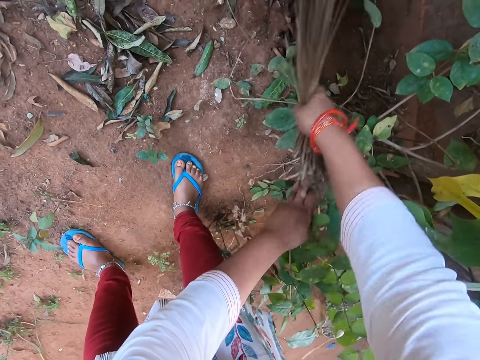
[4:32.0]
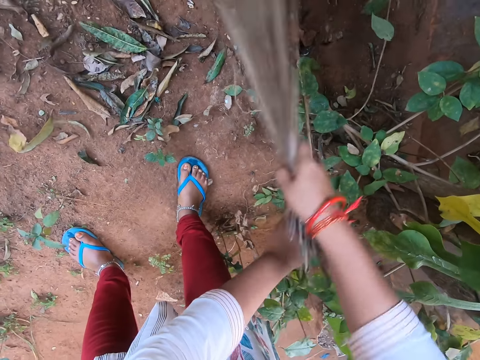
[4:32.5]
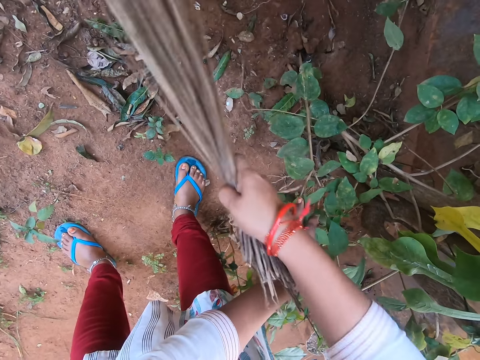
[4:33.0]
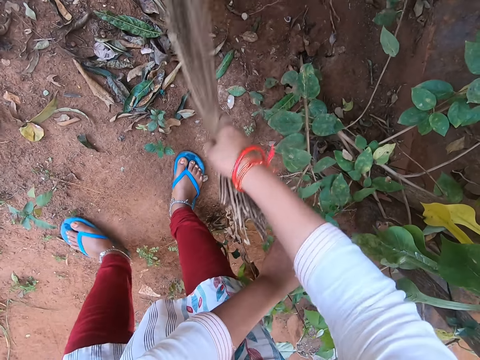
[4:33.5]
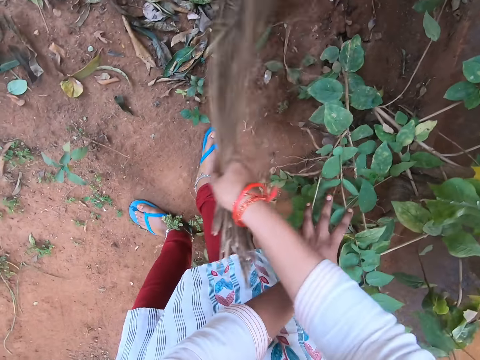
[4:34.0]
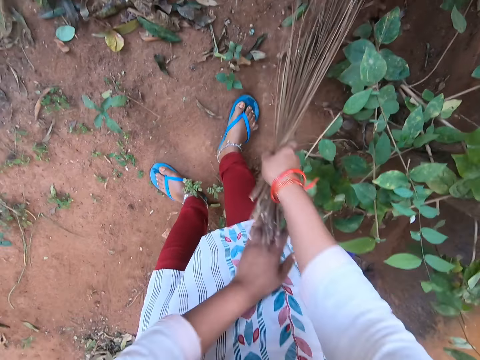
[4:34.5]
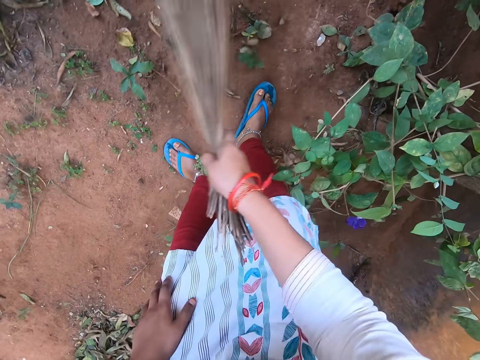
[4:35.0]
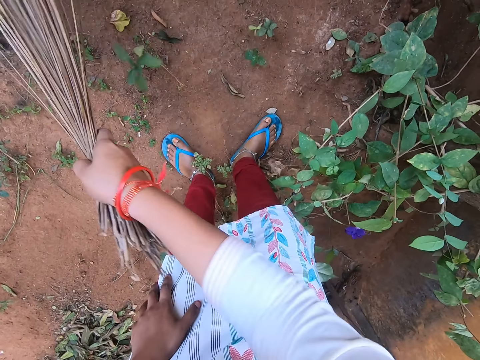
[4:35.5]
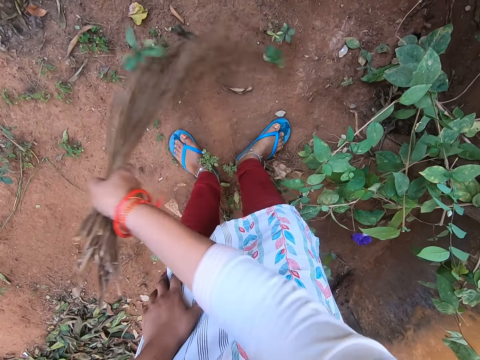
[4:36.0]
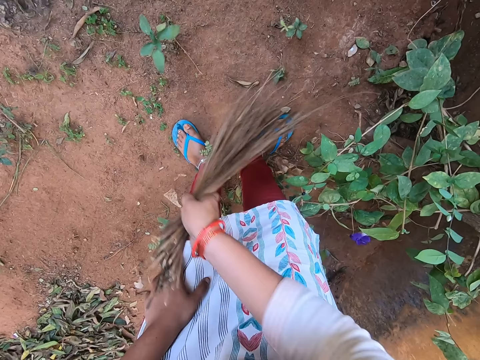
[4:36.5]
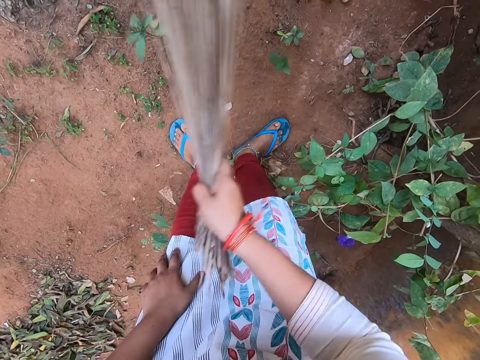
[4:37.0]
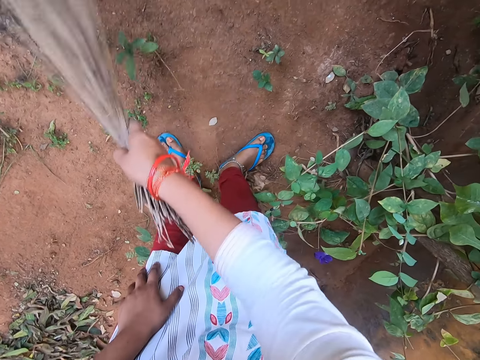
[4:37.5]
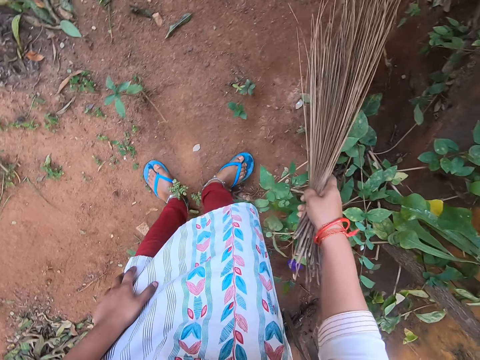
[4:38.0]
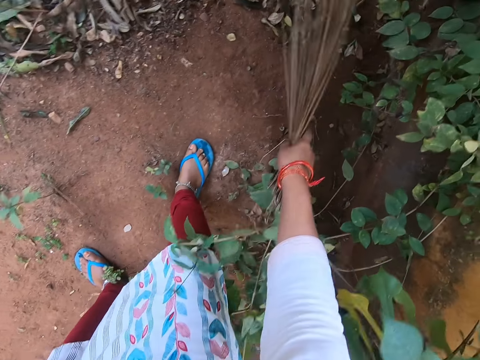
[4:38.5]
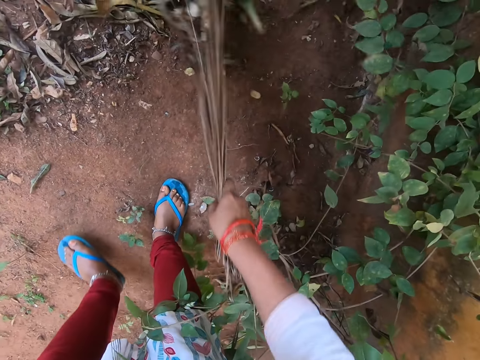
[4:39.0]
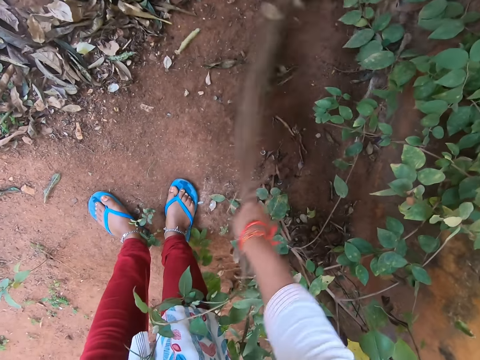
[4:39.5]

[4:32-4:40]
The camera wearer releases the plants with her left hand. She places her left hand on her left knee.

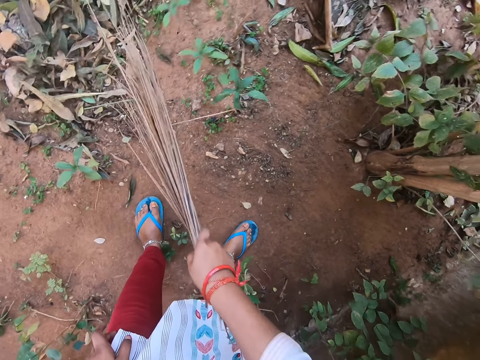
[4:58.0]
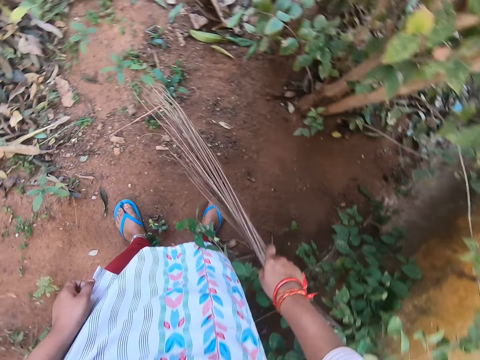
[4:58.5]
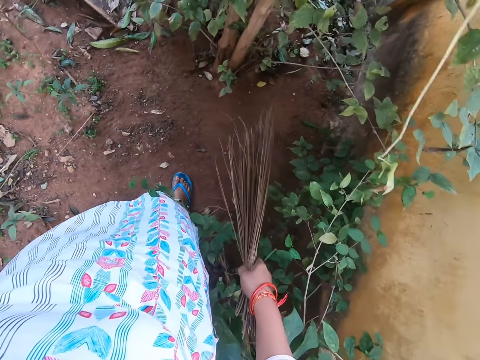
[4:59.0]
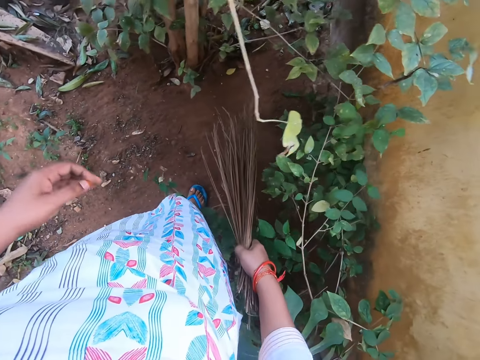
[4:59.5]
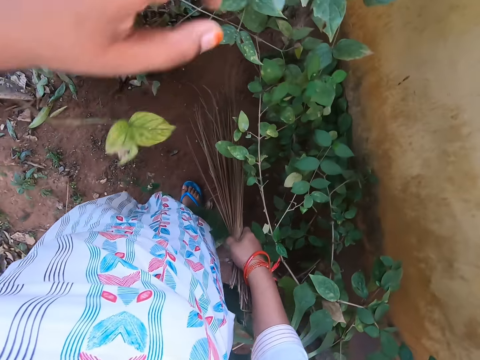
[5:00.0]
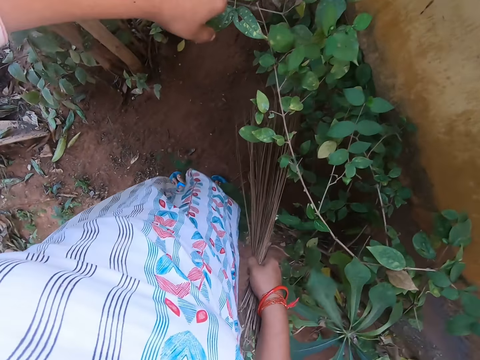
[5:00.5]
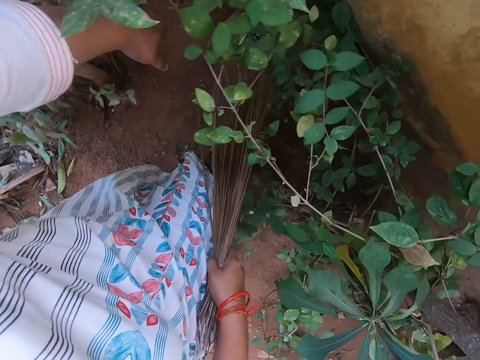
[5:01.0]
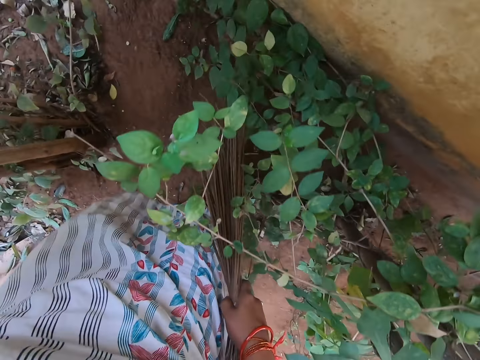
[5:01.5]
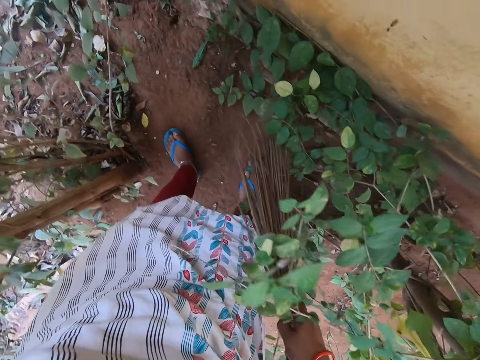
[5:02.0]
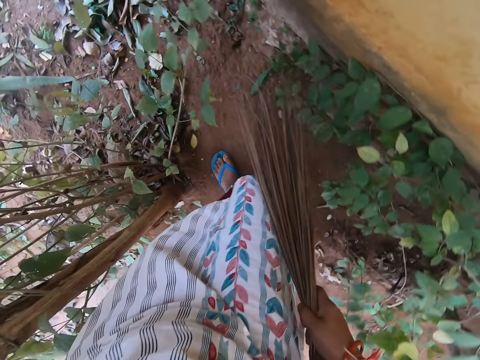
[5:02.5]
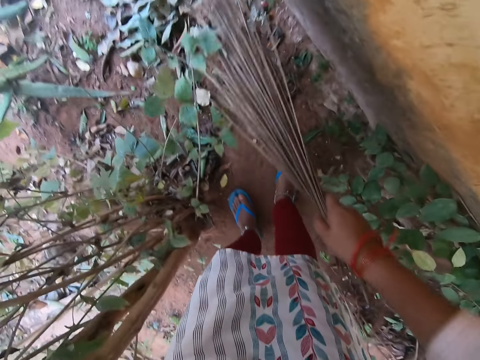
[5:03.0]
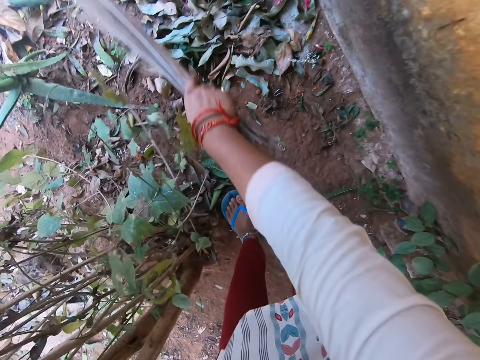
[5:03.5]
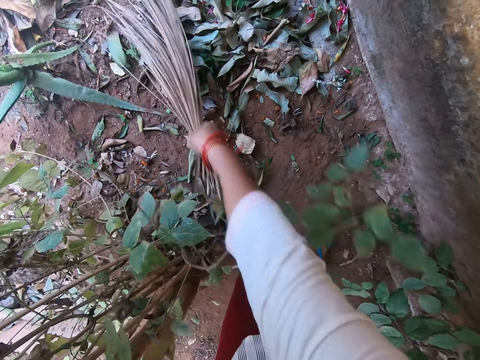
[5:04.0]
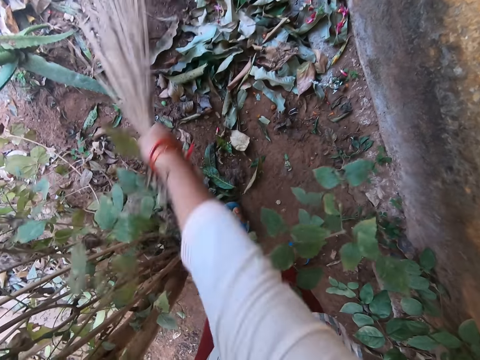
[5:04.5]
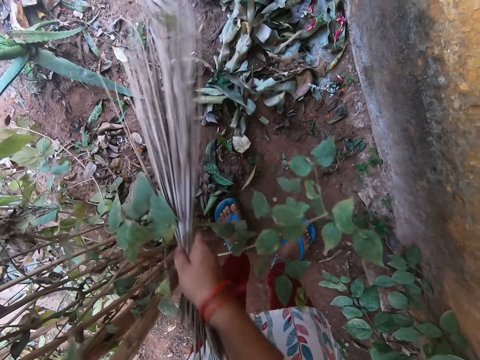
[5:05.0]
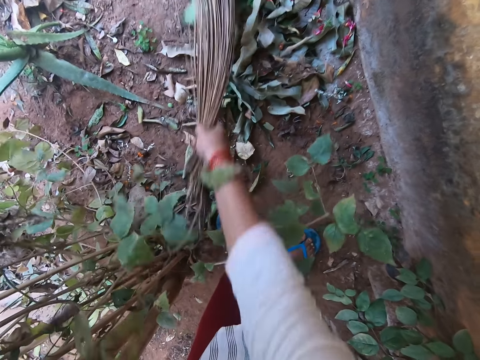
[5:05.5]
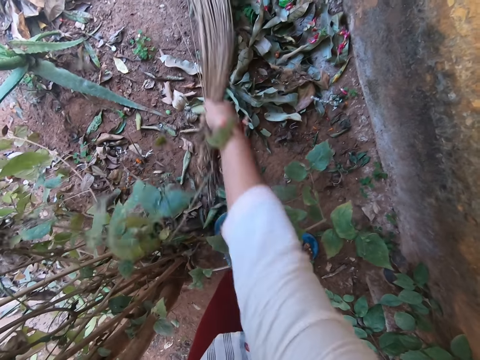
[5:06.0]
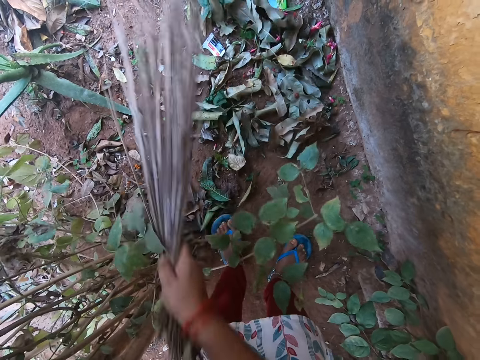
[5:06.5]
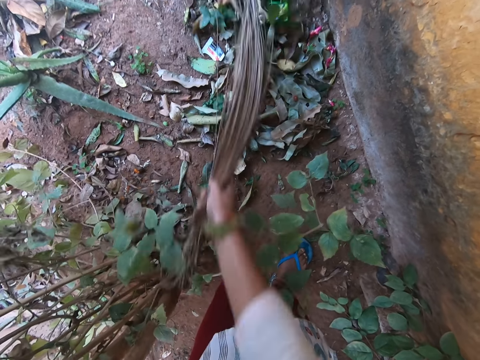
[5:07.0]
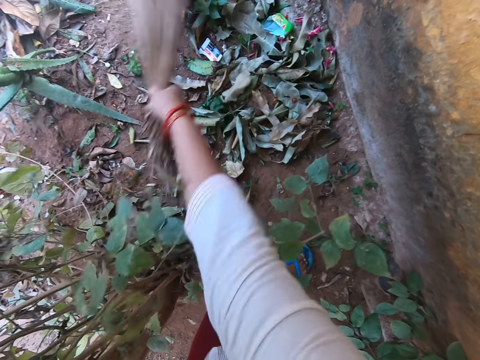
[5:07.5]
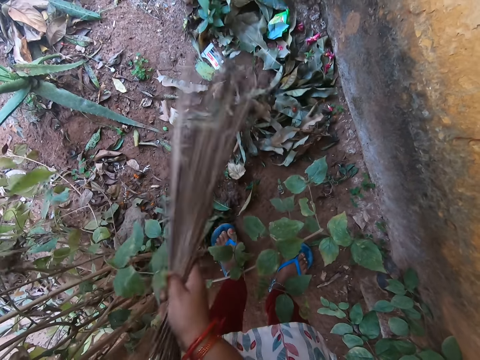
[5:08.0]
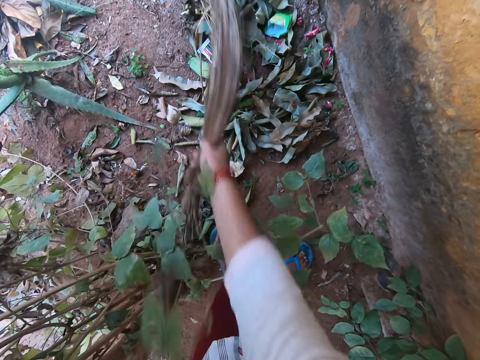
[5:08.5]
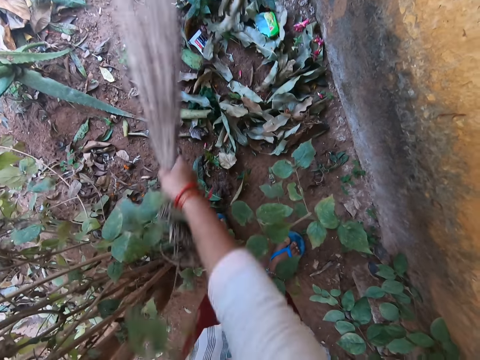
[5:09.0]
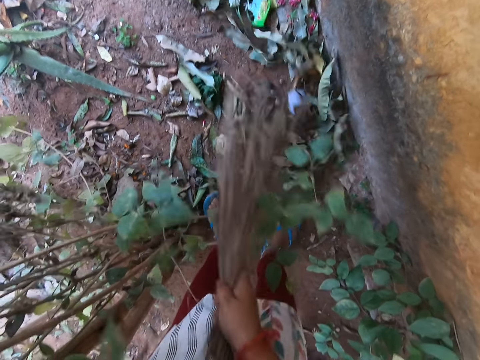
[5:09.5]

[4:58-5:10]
The camera wearer holds a plant with her left hand. She walks around. She sweeps the floor with the broom in her right hand.

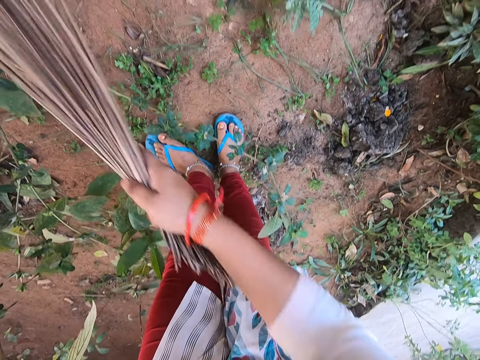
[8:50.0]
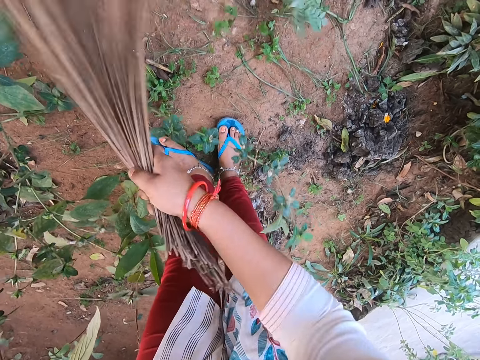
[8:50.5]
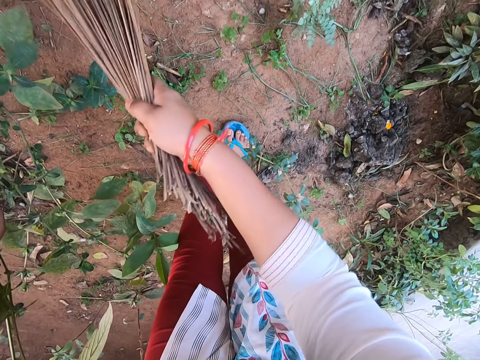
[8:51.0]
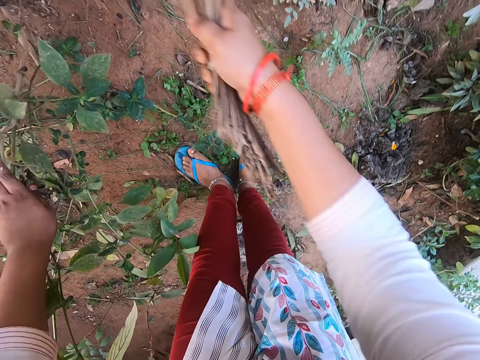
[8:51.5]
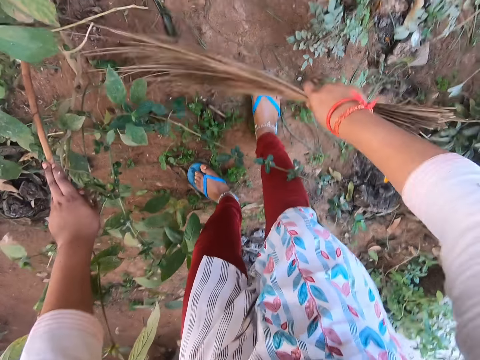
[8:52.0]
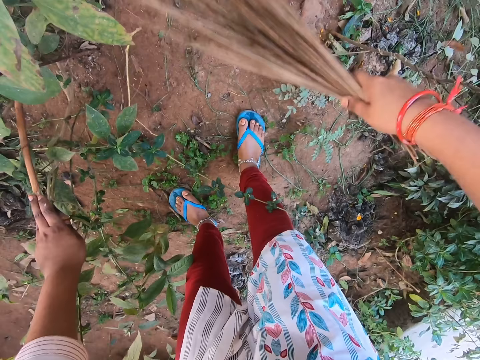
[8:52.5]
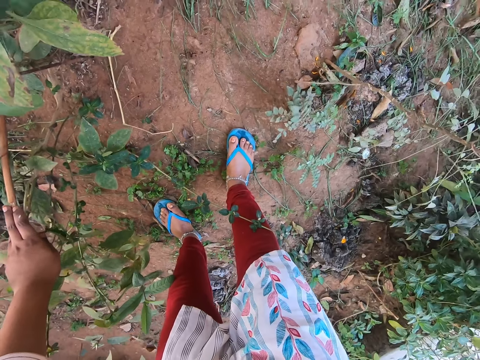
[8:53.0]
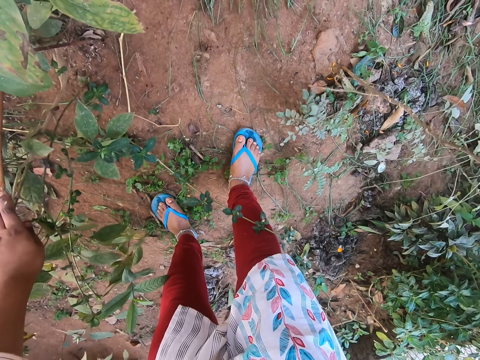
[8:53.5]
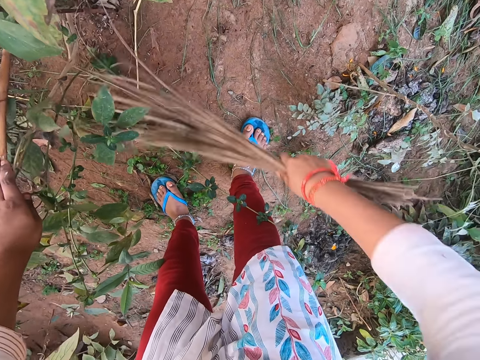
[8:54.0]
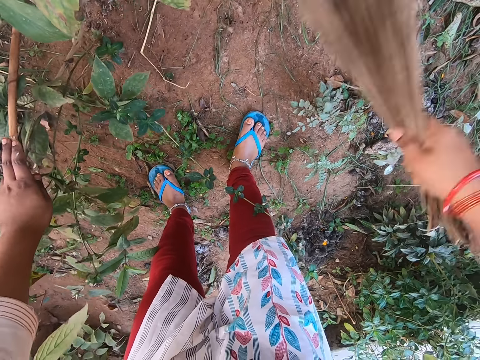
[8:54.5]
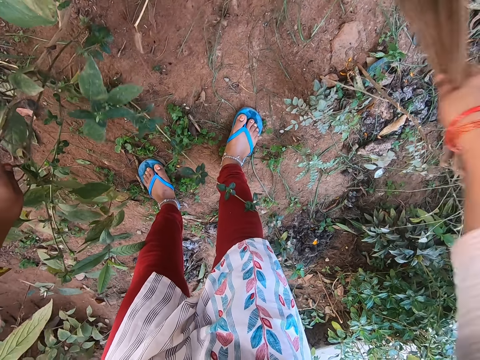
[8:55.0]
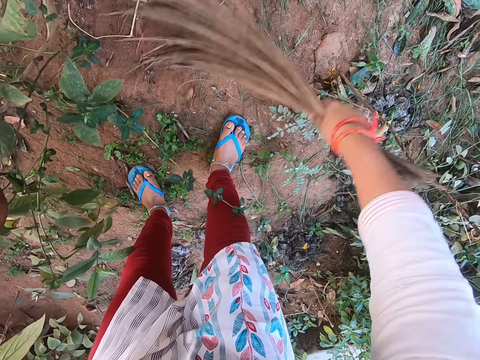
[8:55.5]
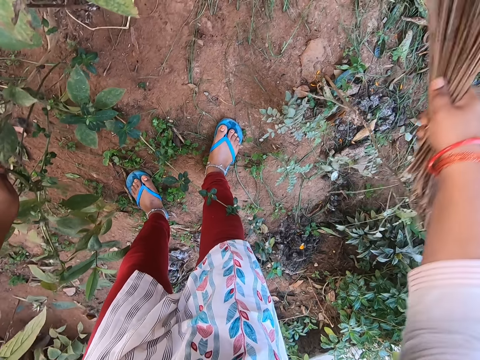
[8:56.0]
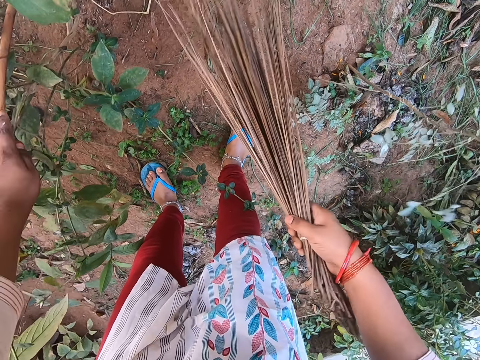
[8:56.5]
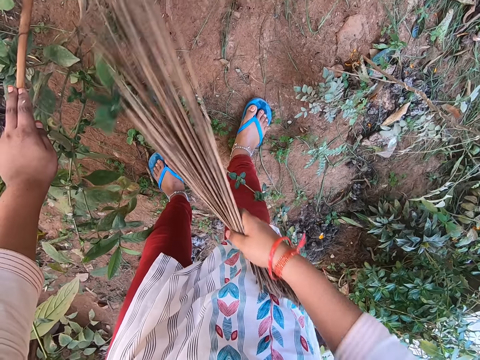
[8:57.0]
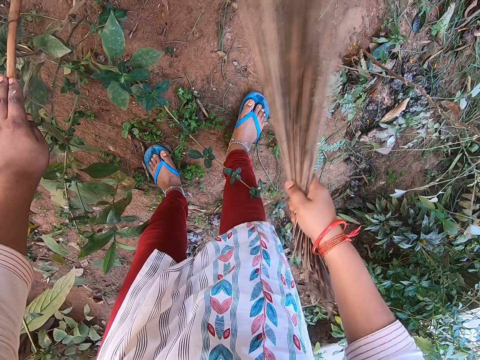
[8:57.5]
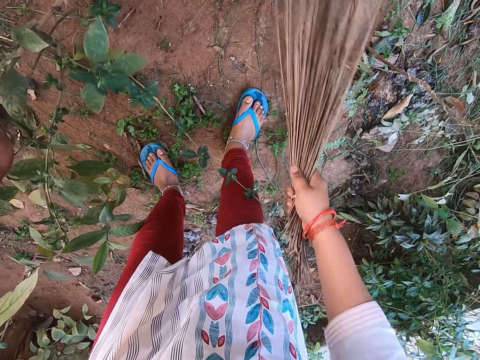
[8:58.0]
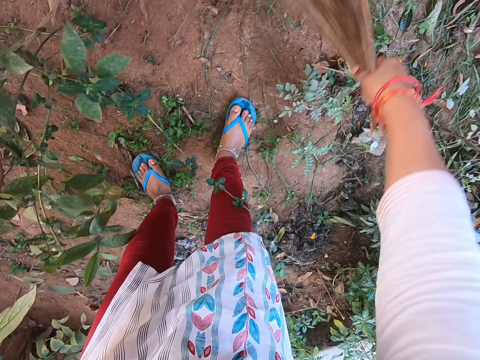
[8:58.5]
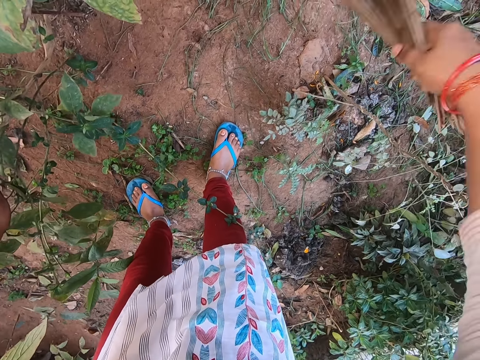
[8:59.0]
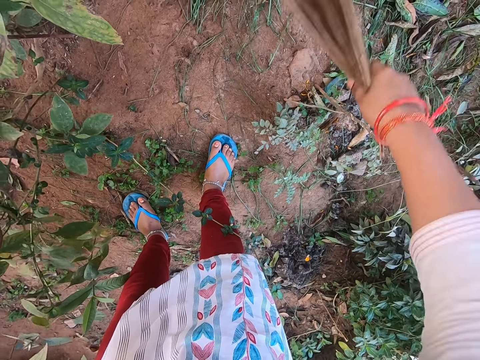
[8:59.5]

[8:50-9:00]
The camera wearer holds a plant with her left hand.
